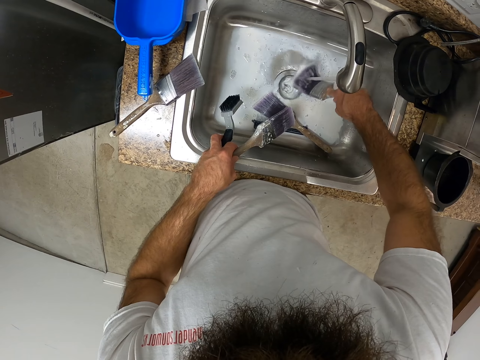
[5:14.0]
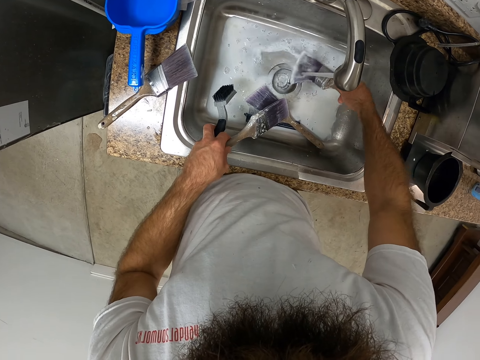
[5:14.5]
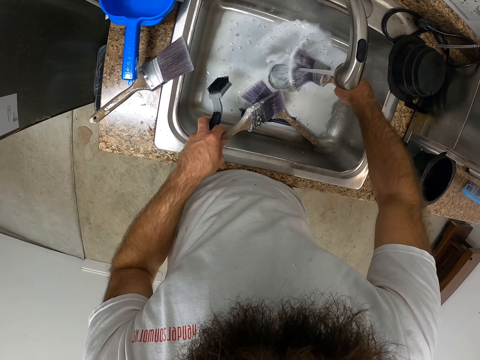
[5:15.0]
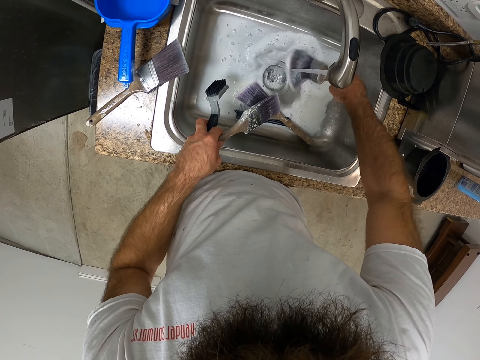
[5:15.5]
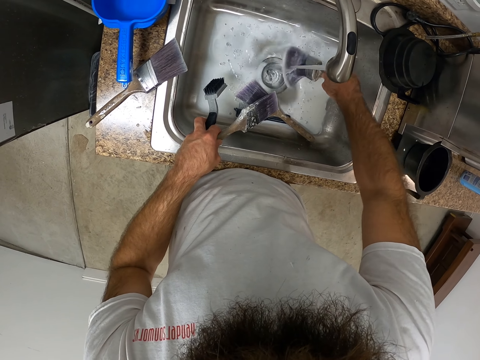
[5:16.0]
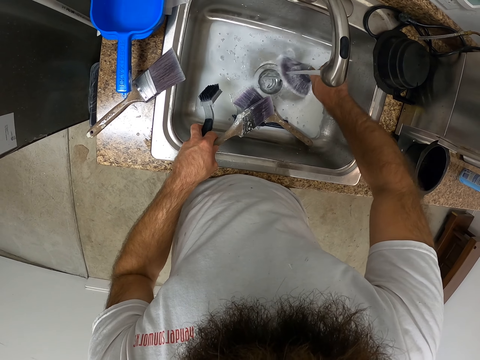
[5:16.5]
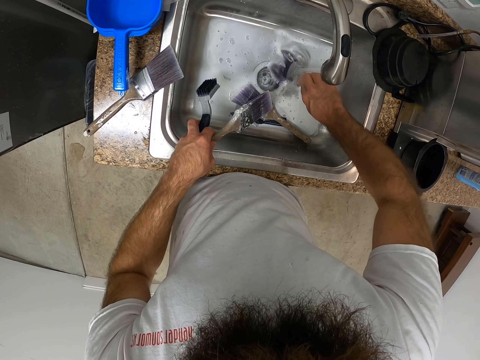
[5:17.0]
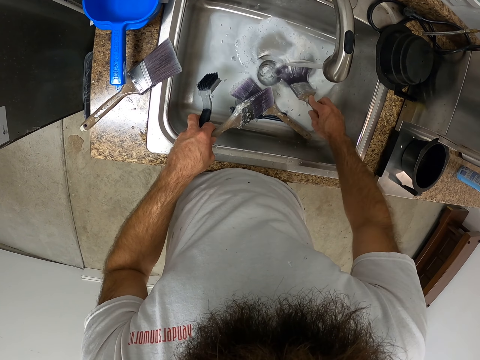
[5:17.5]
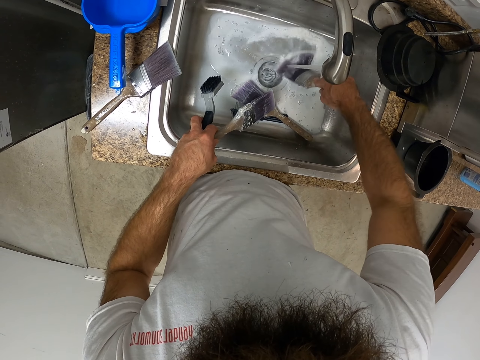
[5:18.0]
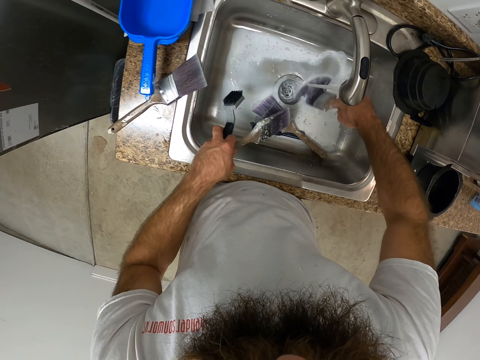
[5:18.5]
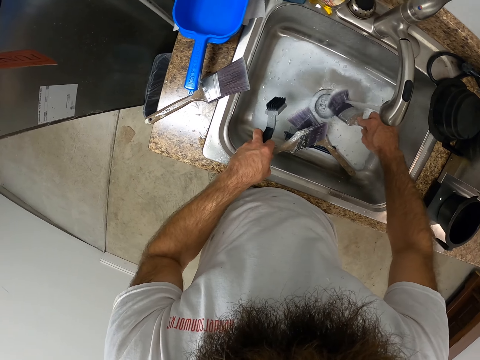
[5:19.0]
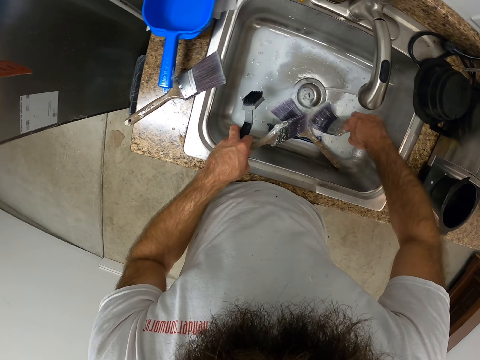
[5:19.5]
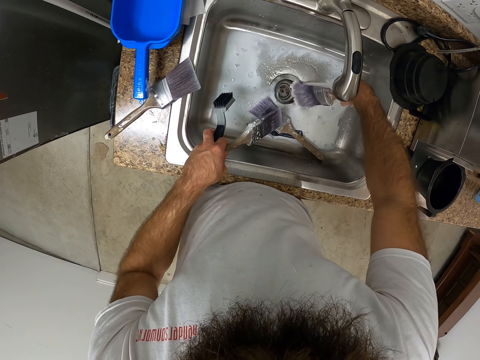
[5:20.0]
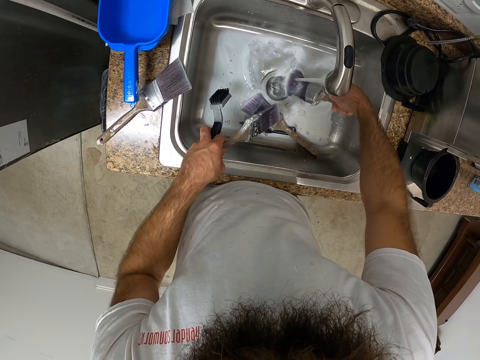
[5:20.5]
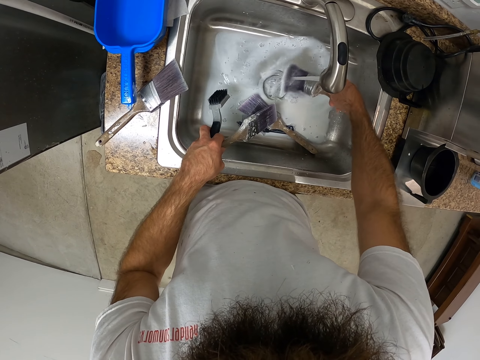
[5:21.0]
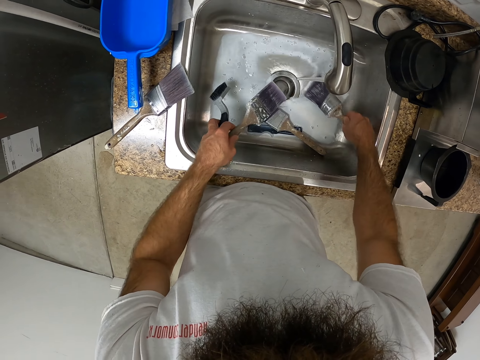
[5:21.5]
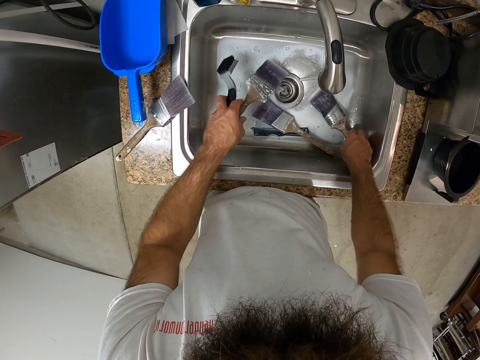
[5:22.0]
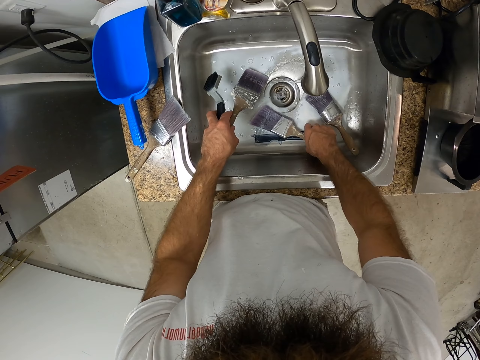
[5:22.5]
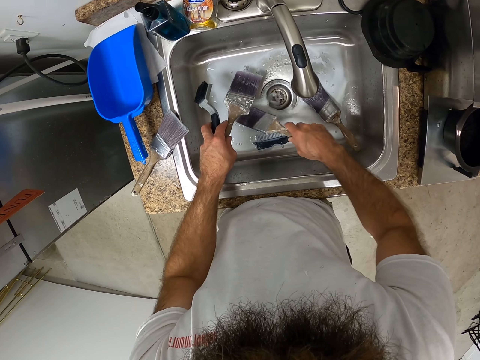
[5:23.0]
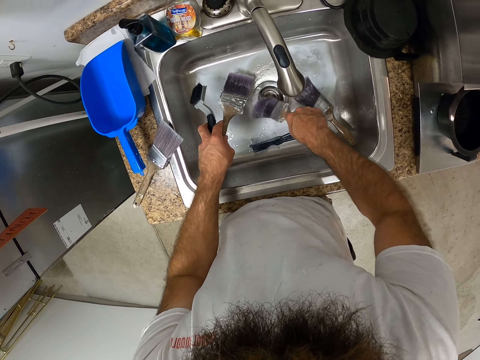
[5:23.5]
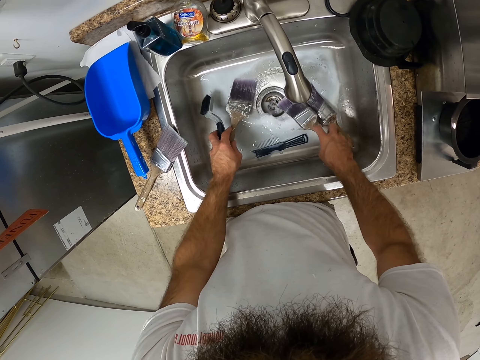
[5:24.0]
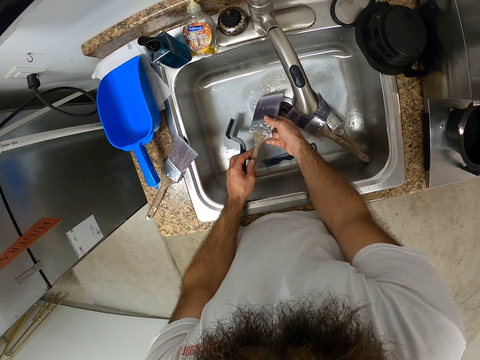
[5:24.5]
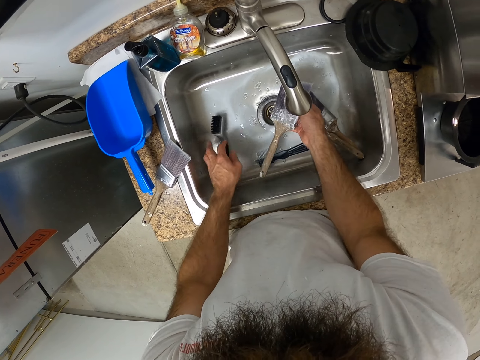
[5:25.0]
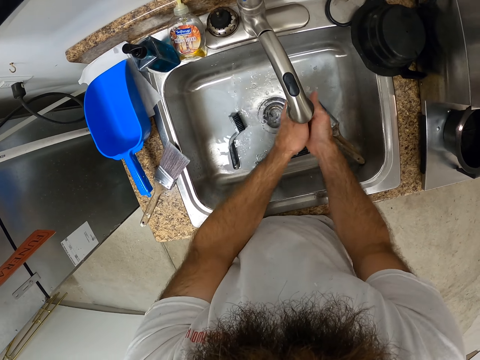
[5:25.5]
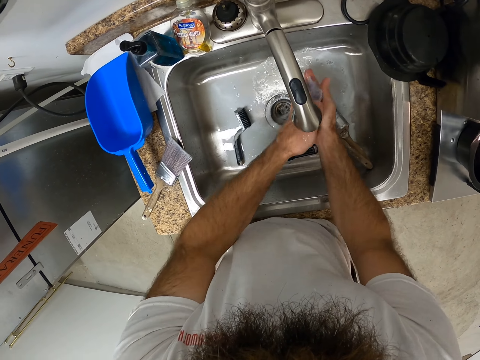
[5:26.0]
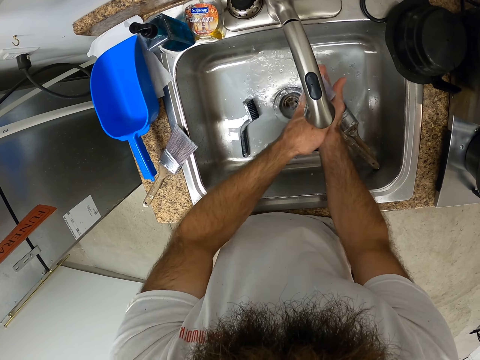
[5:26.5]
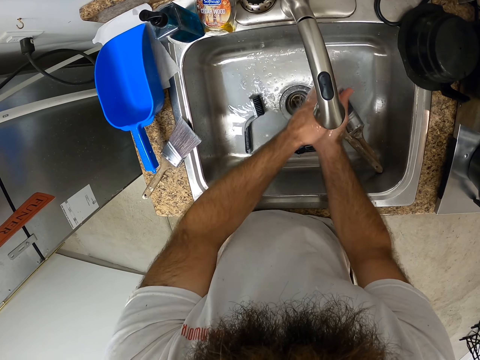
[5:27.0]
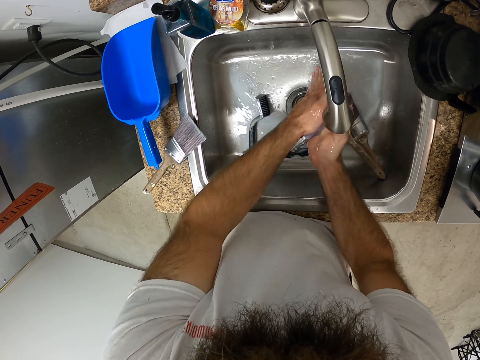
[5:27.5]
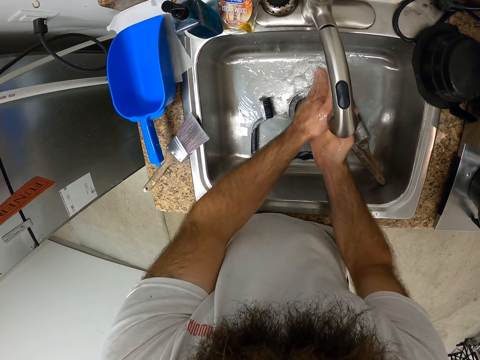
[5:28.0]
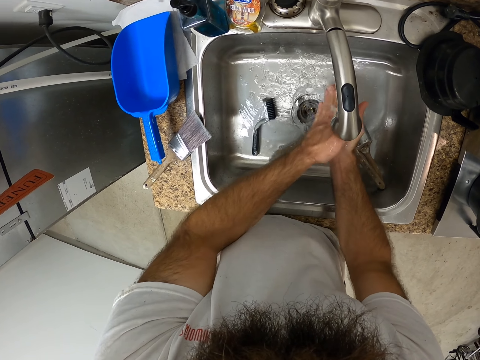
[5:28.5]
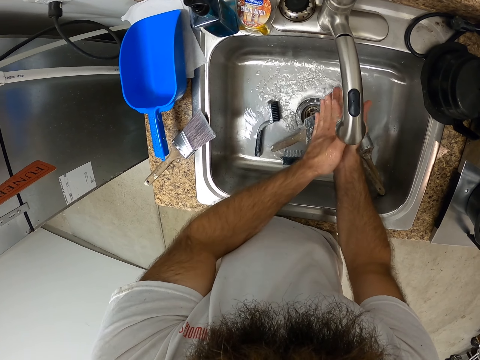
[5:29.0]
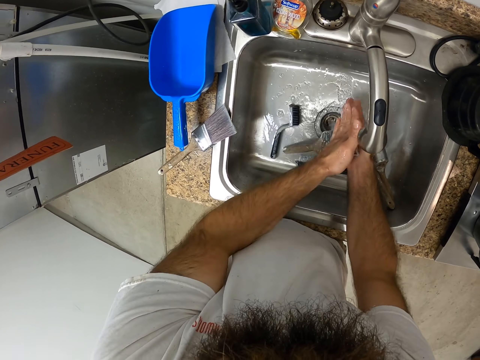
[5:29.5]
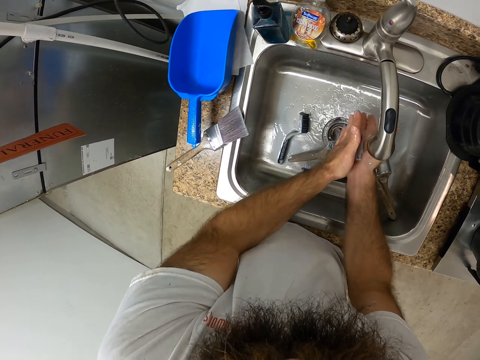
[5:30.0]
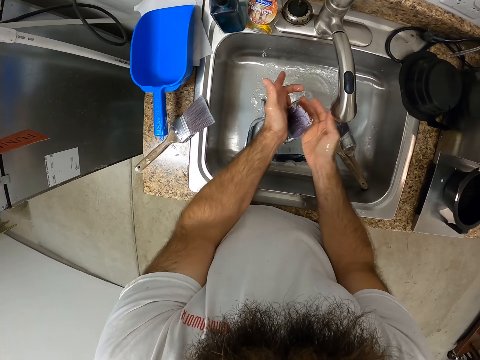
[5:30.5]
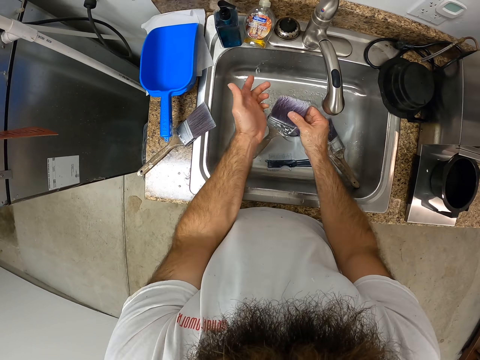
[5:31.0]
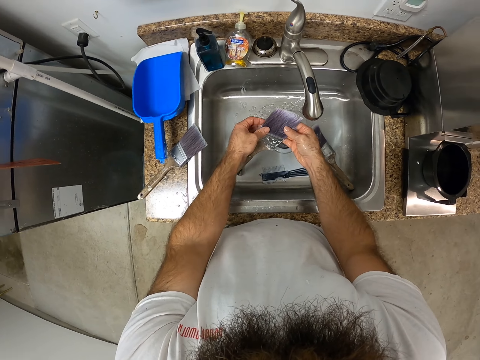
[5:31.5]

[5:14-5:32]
The camera wearer drops the paint brush in the kitchen sink with his right hand. He picks up the paint brush in the kitchen sink with his right hand. He drops the paint brush in the kitchen sink with his right hand. He passes the paint brush from his left hand to his right hand. He picks up another brush and drops the other one in the kitchen sink with his left hand. He scrubs the paint brush under the kitchen tap with both hands. He cleans the paint brush with both hands.

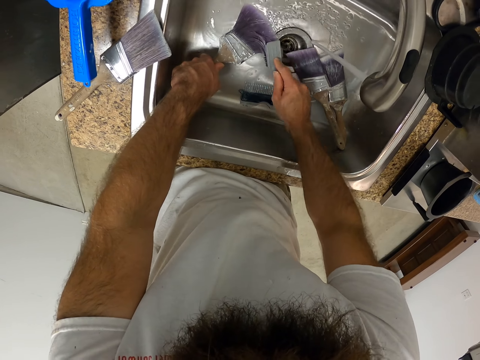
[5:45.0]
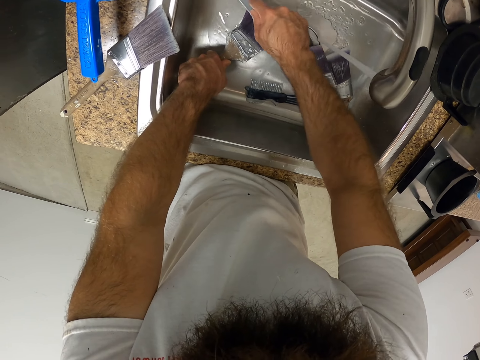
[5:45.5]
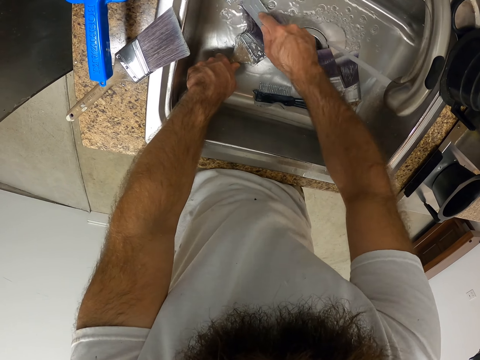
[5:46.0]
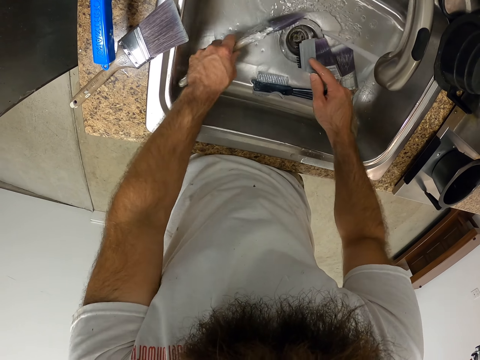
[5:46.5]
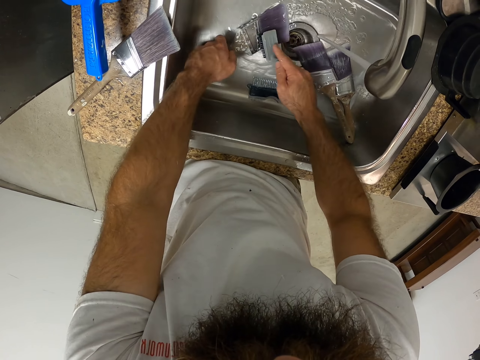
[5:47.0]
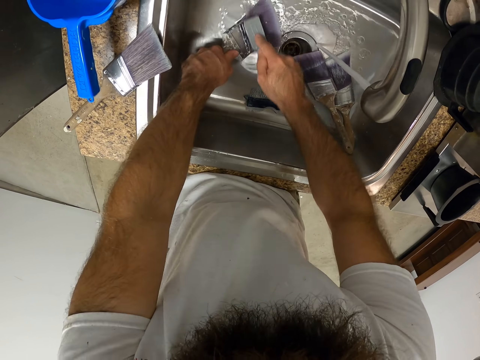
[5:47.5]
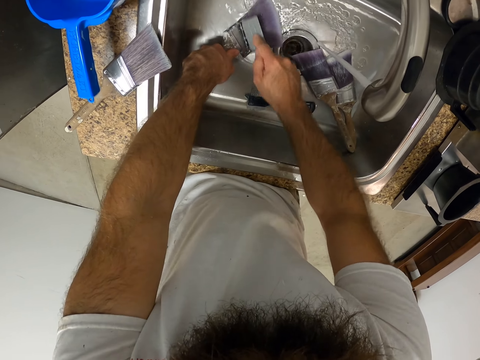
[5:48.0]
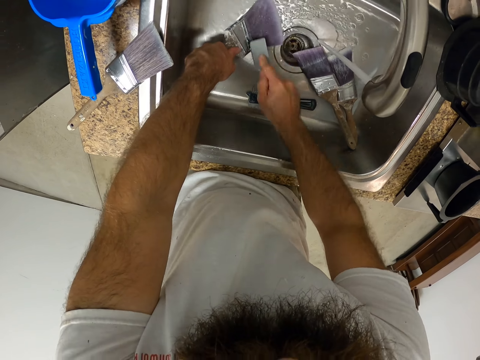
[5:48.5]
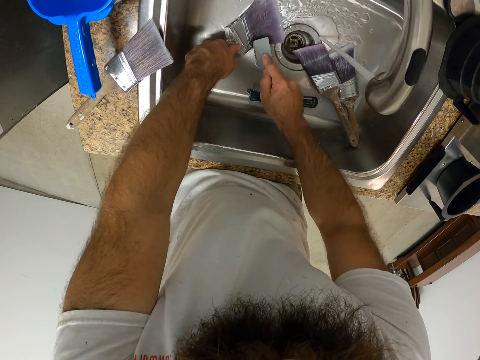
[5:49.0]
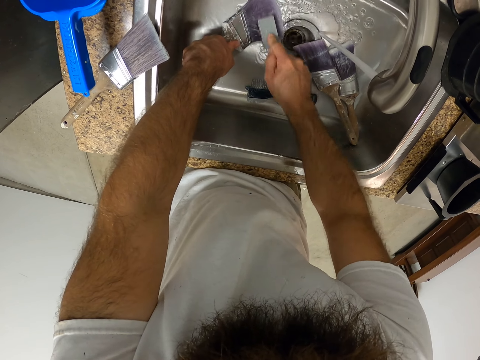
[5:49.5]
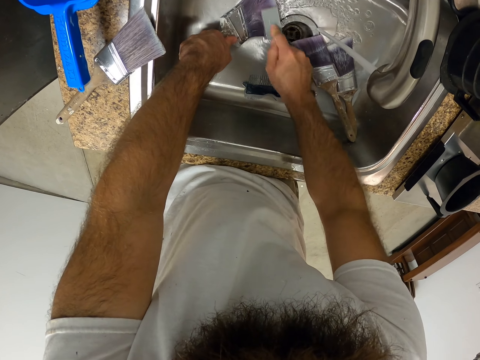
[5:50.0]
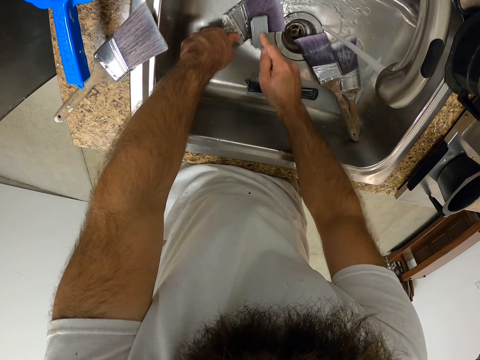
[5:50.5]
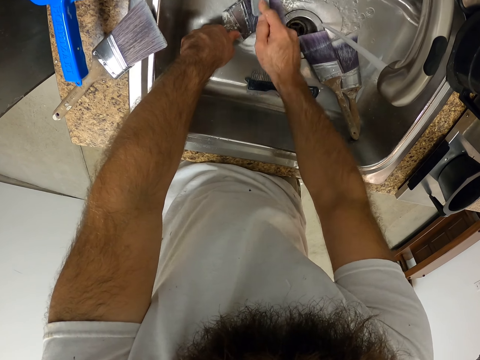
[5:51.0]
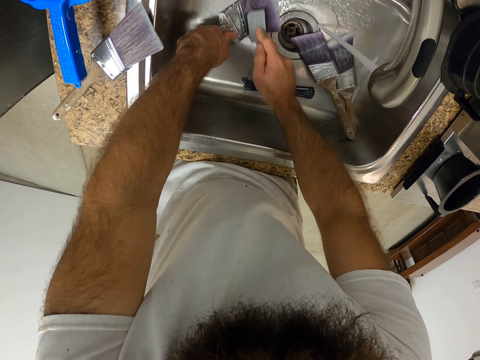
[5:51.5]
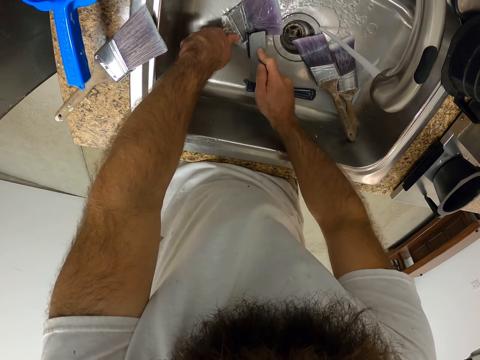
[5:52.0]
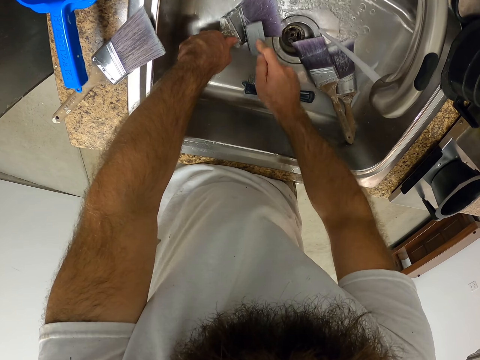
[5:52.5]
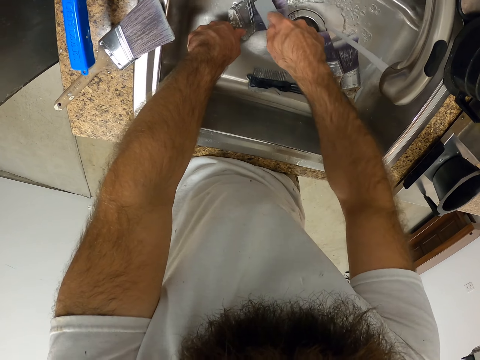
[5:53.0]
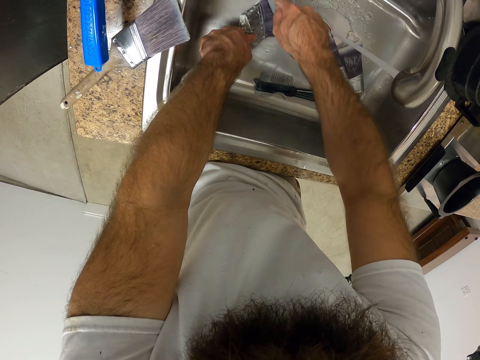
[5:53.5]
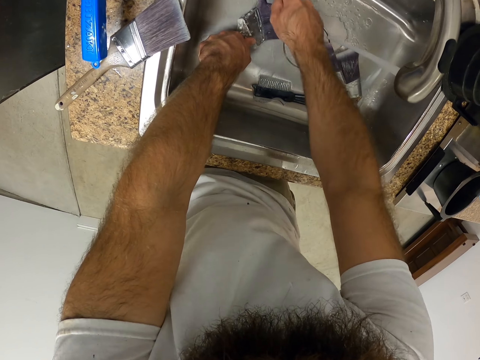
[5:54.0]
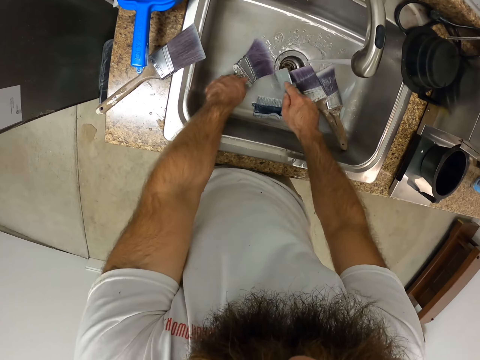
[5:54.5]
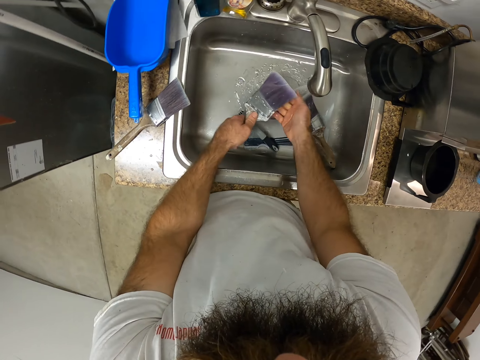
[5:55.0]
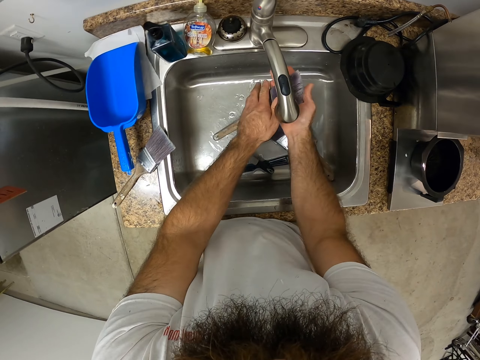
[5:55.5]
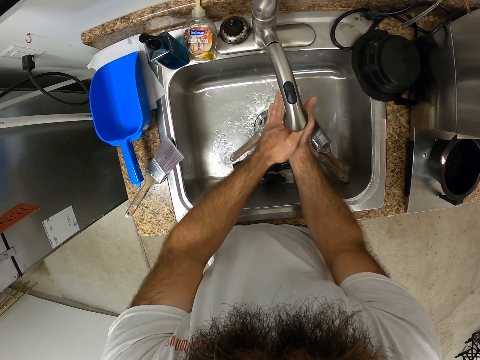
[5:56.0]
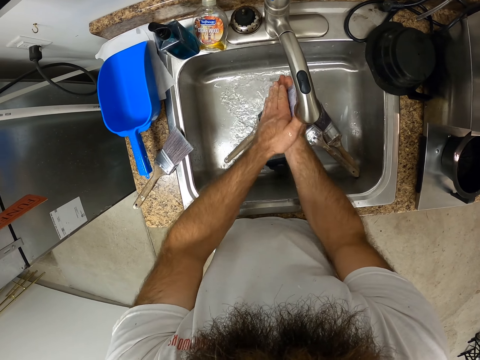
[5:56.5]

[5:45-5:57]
The camera wearer turns the brush on the other side. He scrubs the brush with a small brush. He drops the smaller brush in the kitchen sink with his right hand. He rinses the brush. He scrubs the paint brush under the kitchen tap with both hands.
